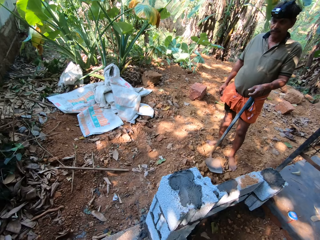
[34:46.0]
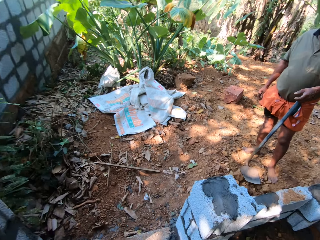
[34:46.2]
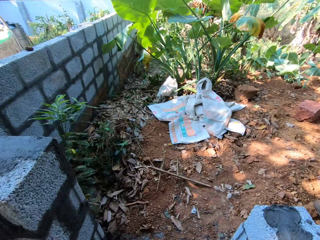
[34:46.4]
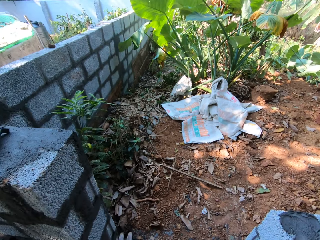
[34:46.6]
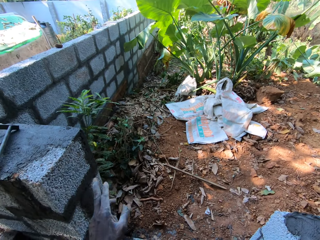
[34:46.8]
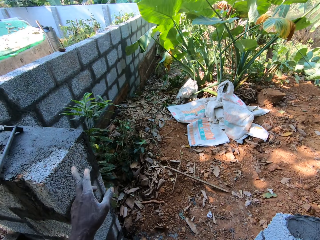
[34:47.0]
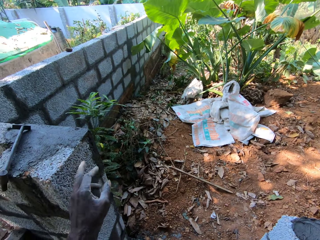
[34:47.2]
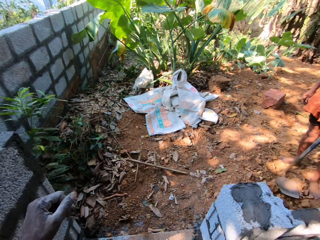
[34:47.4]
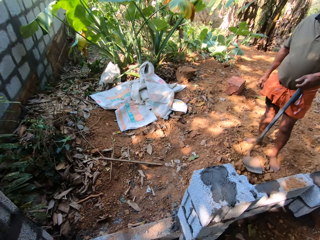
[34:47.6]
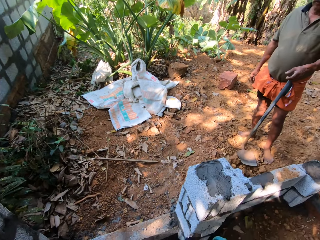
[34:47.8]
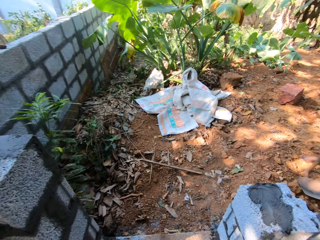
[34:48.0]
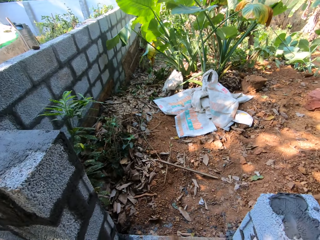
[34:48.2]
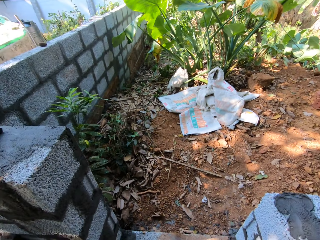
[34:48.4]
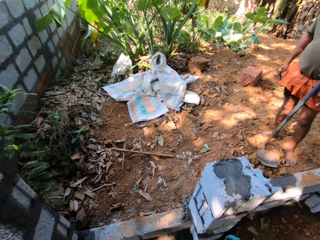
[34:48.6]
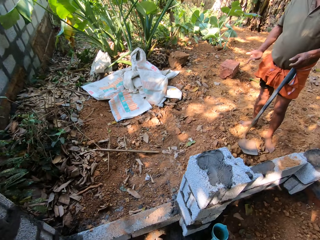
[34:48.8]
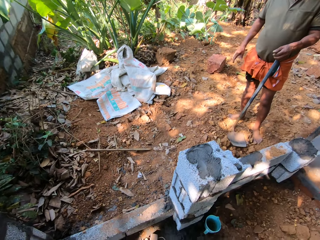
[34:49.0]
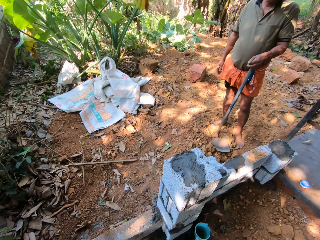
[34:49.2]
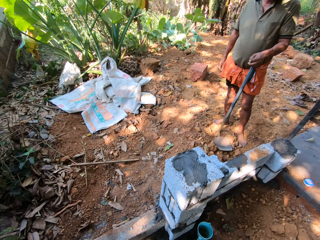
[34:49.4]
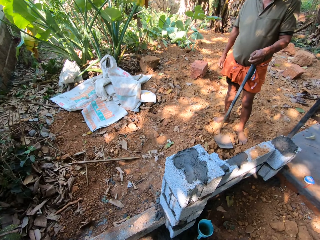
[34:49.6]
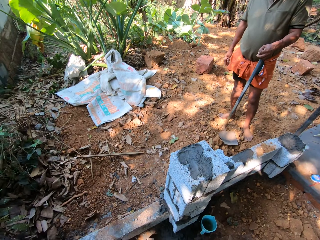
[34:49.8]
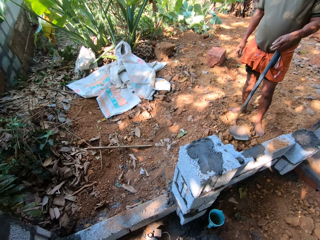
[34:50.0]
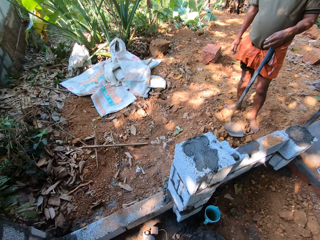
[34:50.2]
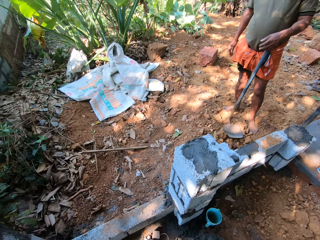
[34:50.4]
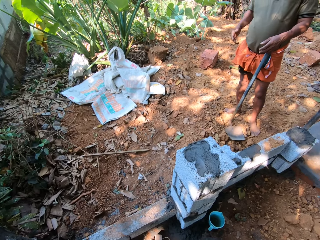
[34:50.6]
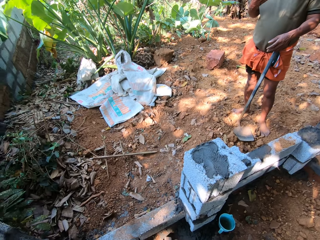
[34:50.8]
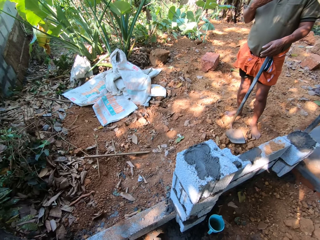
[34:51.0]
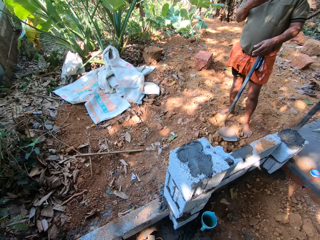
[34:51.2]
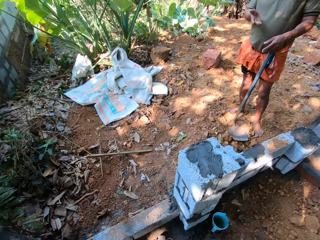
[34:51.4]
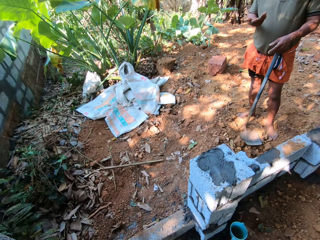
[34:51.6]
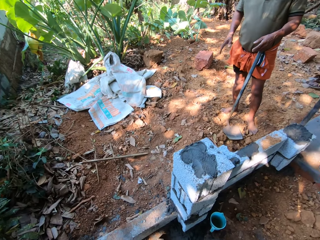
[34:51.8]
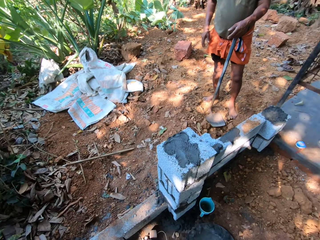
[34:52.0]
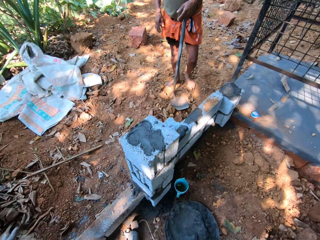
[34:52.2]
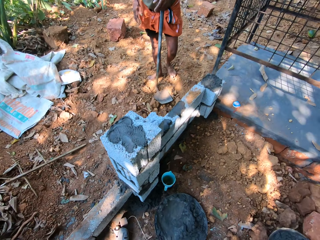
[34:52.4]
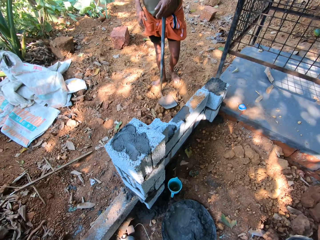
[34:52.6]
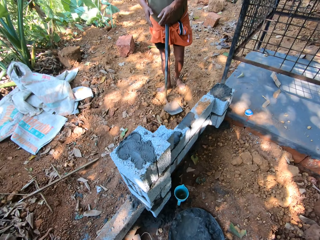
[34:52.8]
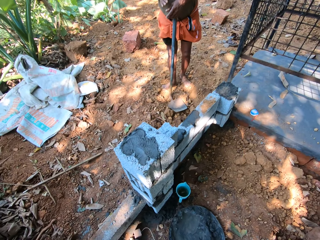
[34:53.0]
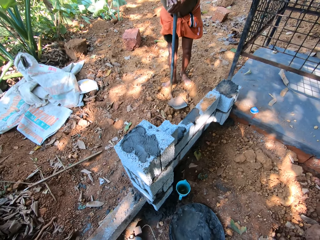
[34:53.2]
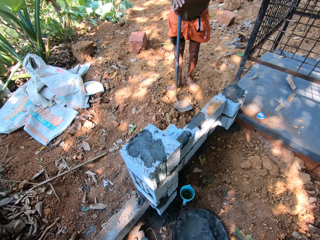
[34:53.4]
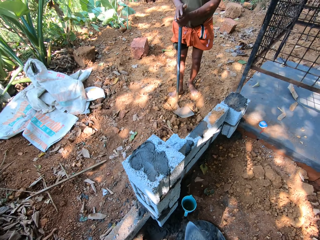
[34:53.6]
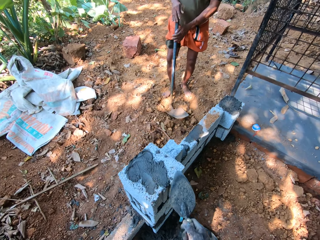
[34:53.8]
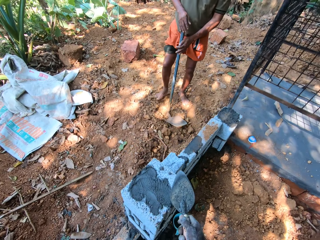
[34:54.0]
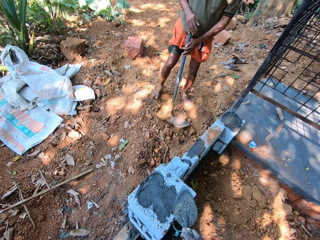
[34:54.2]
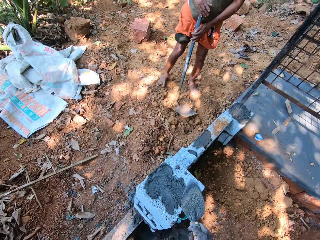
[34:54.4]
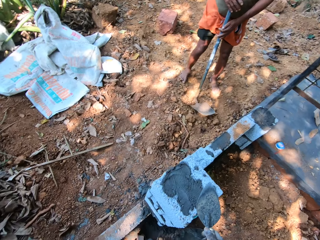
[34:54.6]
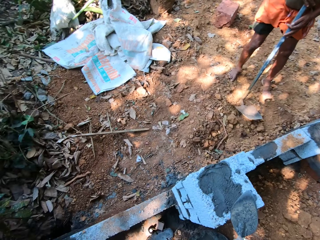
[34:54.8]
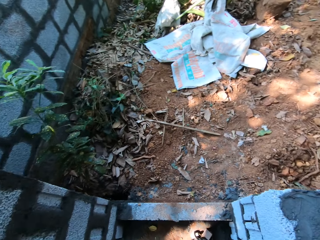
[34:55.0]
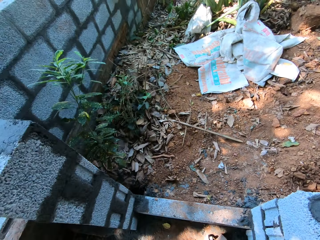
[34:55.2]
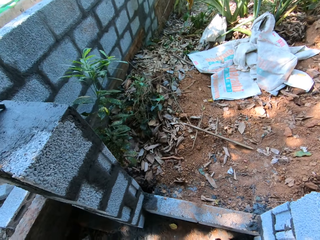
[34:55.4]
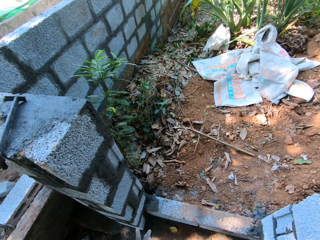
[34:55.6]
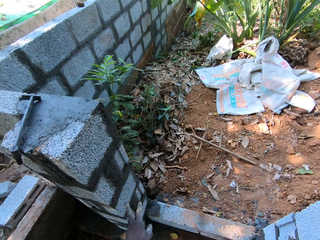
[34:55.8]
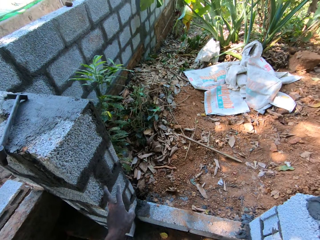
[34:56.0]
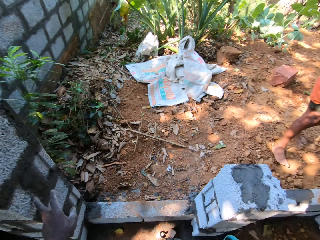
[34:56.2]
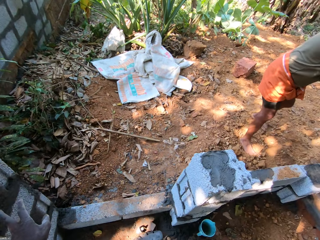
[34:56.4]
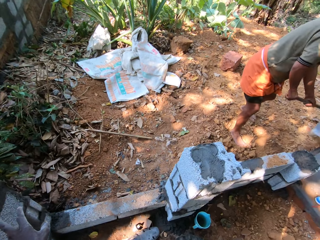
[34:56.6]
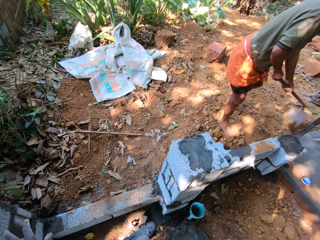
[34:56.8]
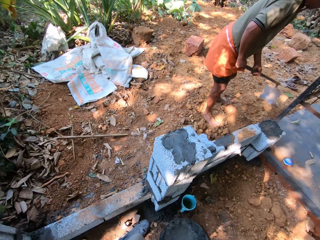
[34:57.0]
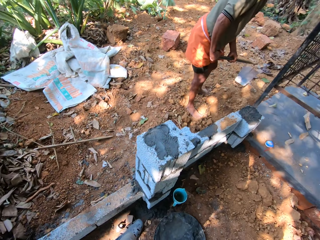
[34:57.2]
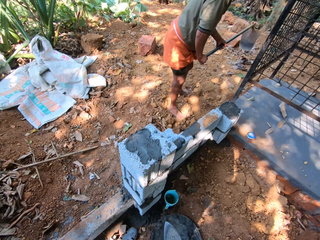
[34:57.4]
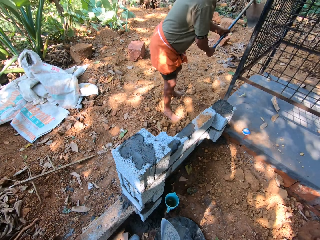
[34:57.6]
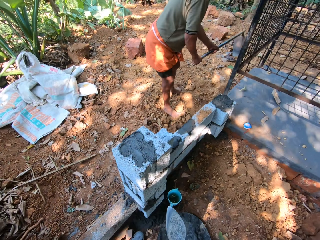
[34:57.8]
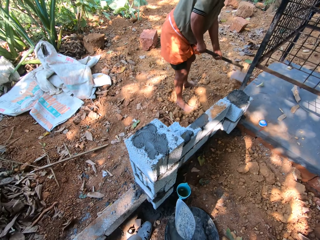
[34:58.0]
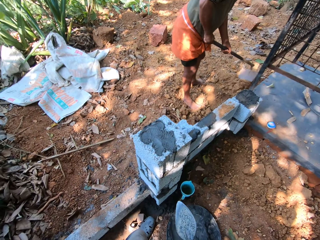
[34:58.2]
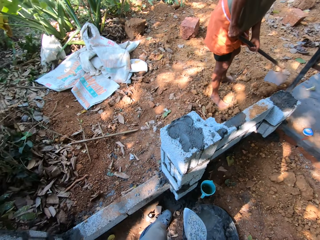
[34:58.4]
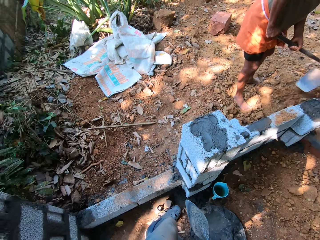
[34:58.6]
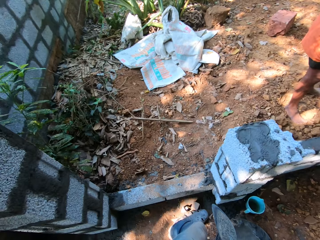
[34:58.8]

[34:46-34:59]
The camera wearer points to the soil with a trowel. A man packs sand from outside the wall with the hoe in his hands.

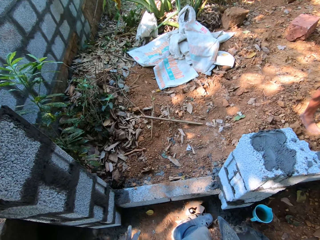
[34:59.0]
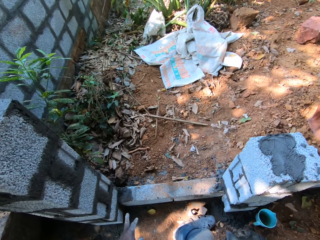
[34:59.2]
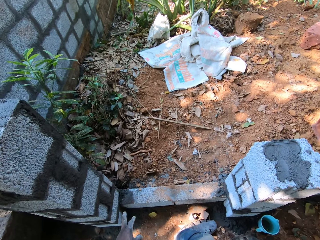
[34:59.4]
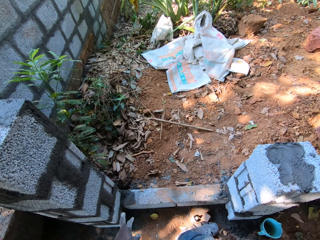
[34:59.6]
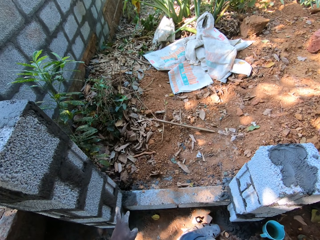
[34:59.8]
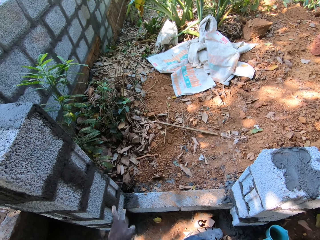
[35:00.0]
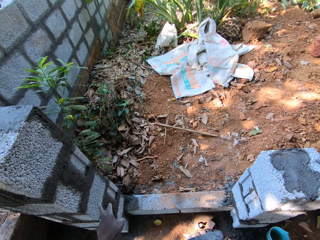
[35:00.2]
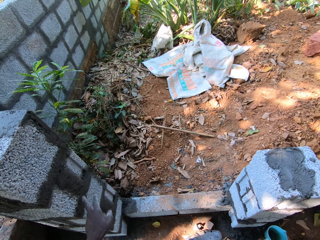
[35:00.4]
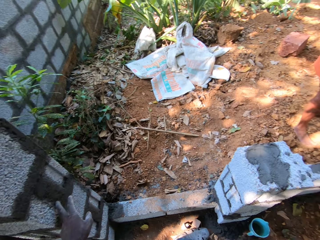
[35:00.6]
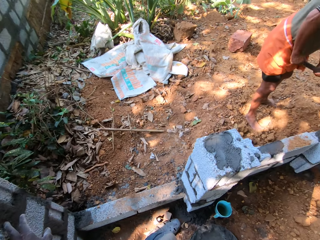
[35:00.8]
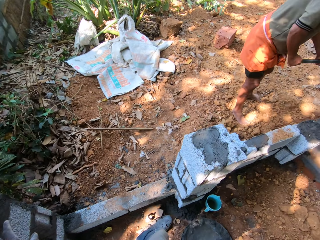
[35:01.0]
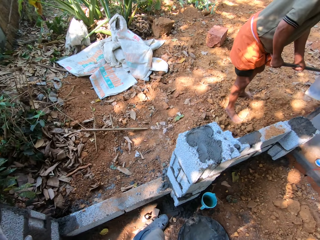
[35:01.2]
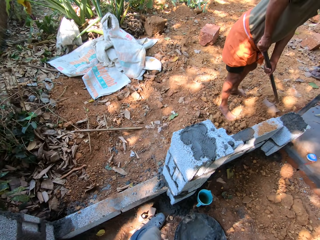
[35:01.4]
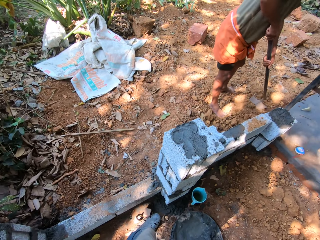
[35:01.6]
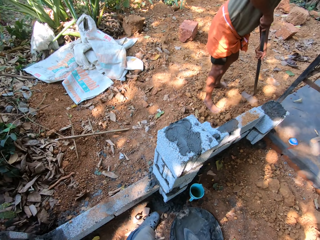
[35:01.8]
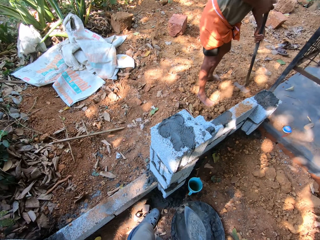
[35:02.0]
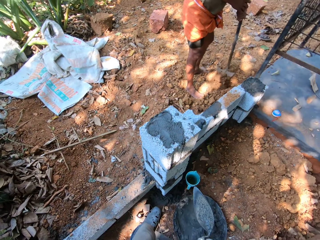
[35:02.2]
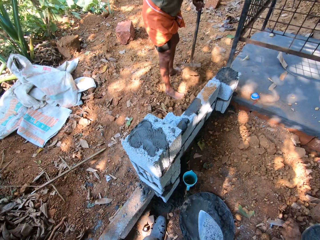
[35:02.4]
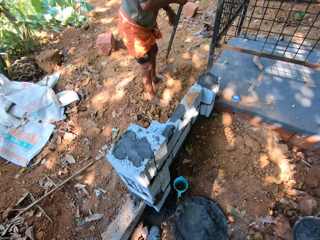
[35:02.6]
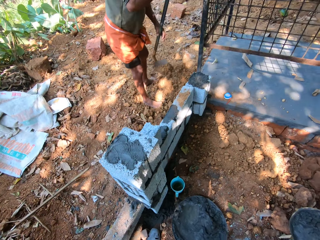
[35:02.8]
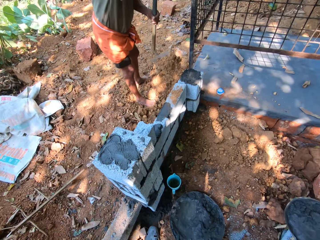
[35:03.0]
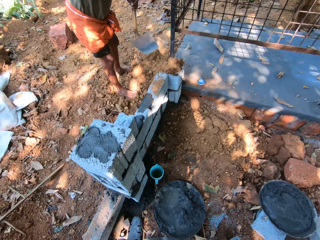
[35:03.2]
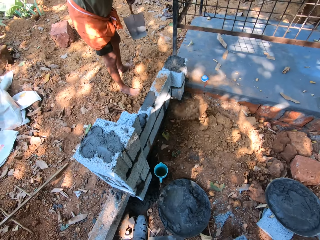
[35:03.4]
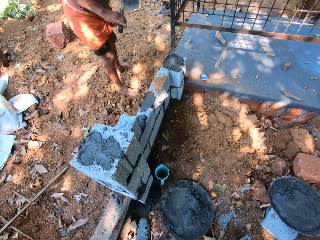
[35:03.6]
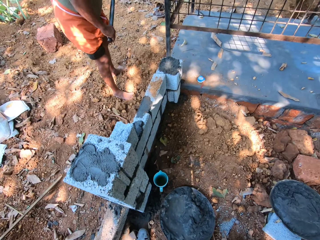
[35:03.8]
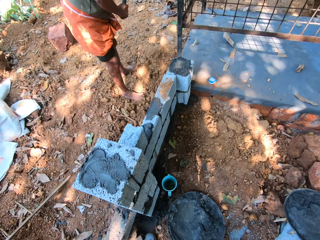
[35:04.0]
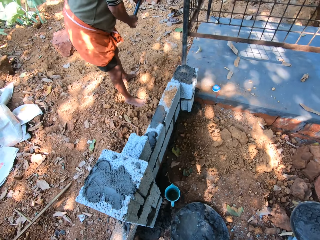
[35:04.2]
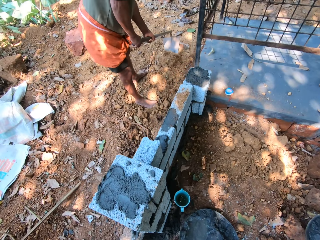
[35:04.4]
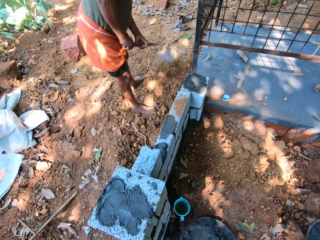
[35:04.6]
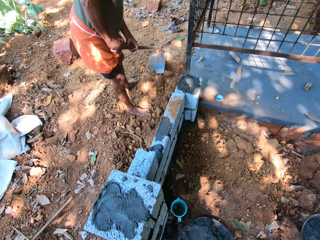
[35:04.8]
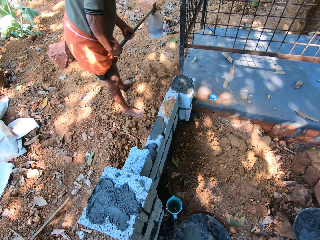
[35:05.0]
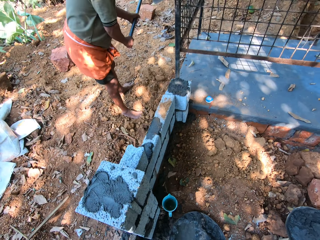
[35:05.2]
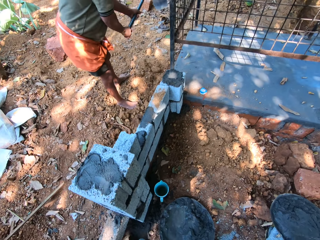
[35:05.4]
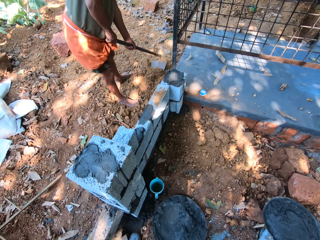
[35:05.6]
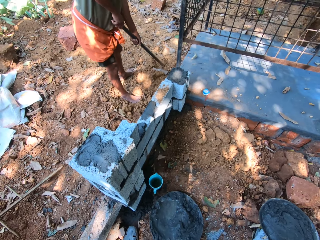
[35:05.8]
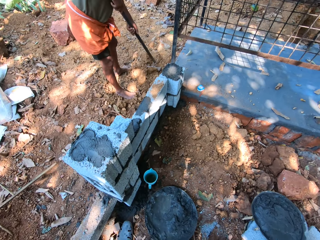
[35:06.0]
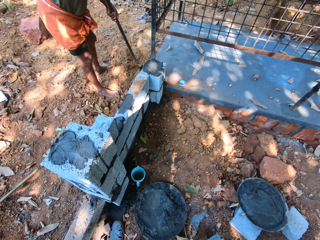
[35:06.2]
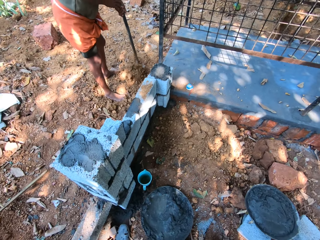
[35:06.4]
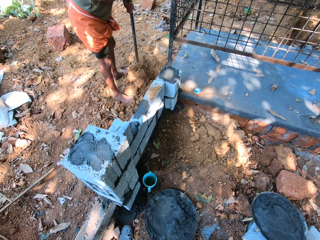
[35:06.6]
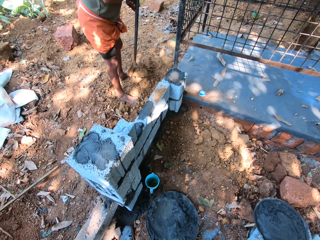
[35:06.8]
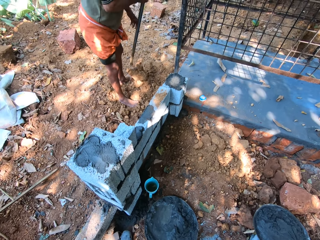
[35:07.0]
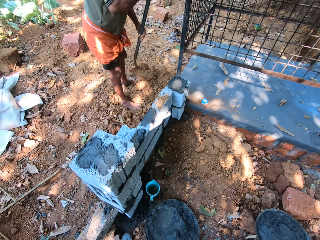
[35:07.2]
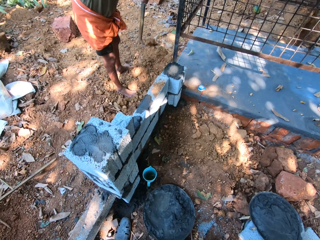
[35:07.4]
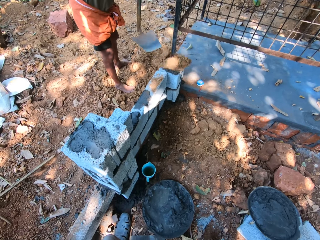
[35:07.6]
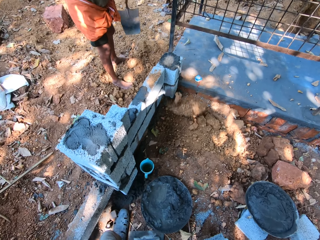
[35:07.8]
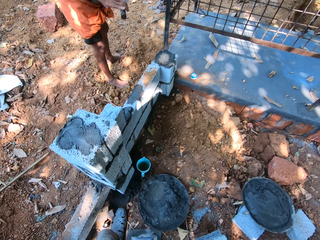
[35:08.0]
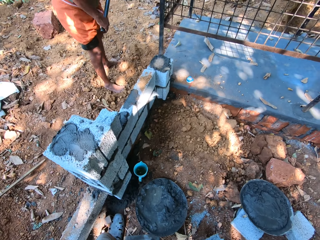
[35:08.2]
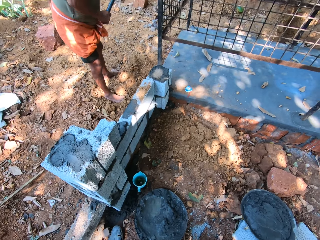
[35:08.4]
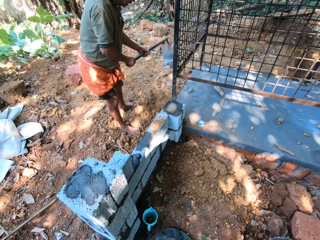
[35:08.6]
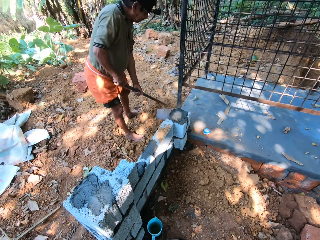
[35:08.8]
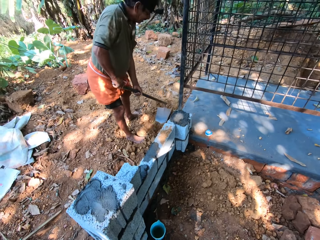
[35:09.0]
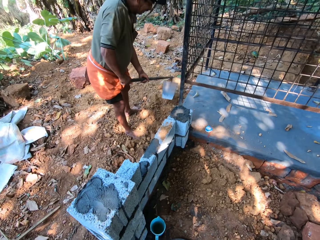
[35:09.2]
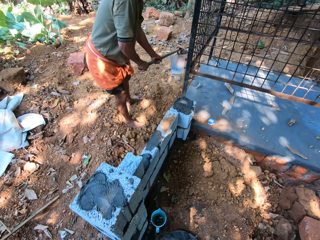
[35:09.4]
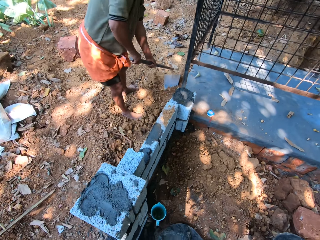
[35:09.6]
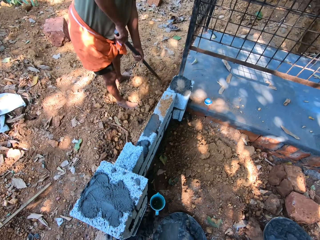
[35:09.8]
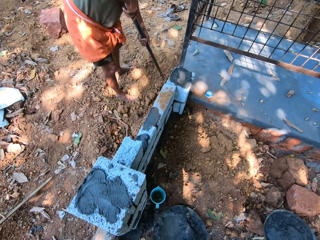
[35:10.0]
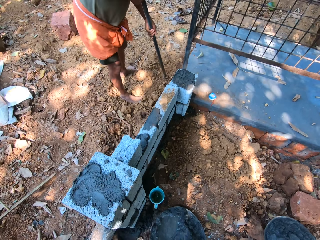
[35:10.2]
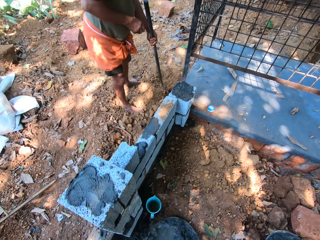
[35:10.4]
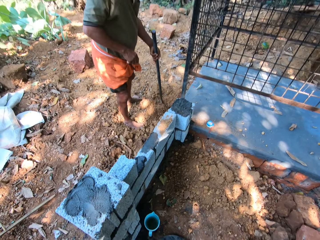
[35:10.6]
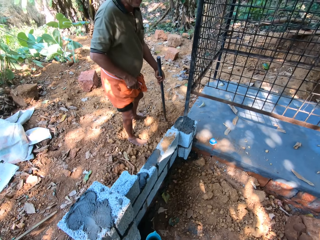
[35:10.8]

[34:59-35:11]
The camera wearer looks around. A man pours the sand within the wall with the hoe in his hands. The camera wearer points to the brick wall. The man packs sand from outside the wall with the hoe in his hands. The man pours the sand within the wall with the hoe in his hands. The man packs sand from outside the wall with the hoe in his hands.
